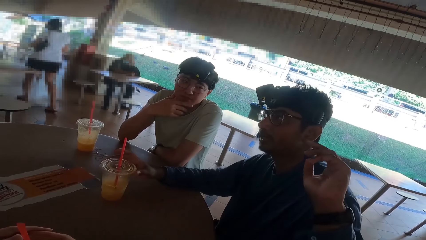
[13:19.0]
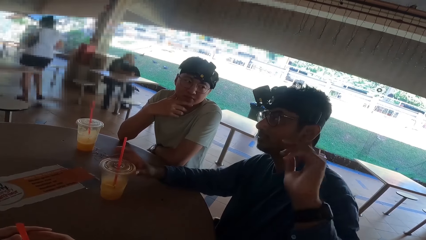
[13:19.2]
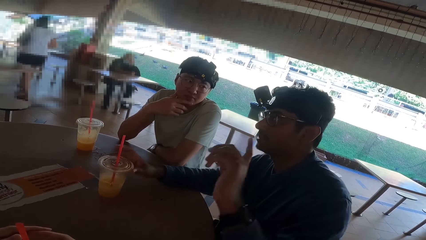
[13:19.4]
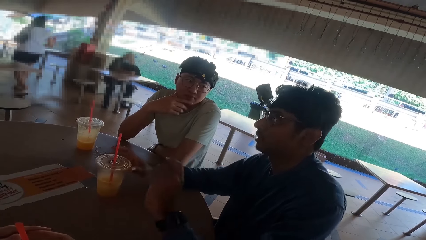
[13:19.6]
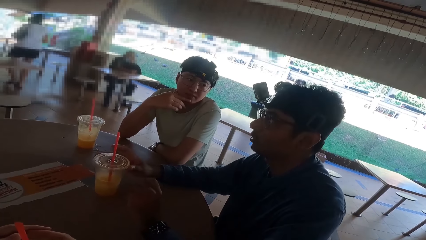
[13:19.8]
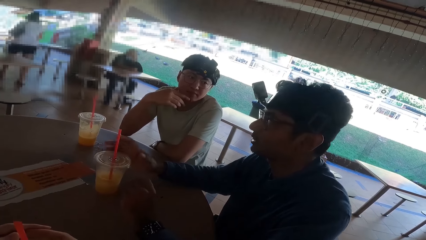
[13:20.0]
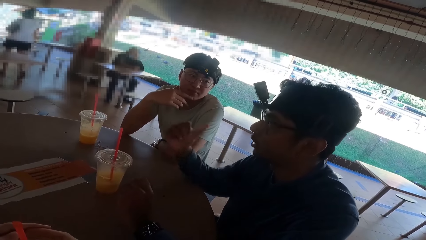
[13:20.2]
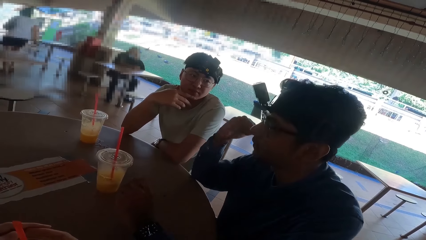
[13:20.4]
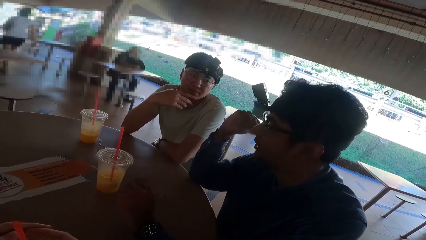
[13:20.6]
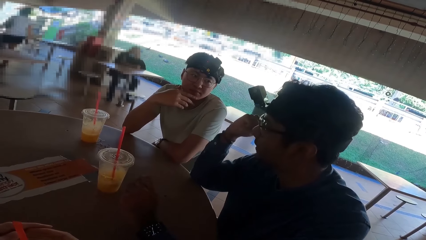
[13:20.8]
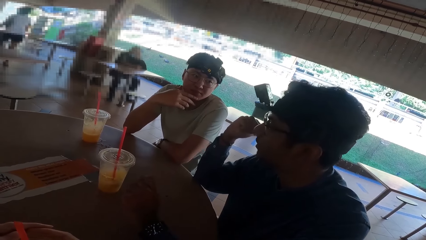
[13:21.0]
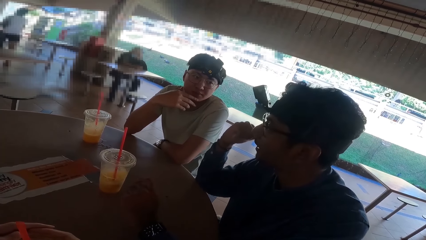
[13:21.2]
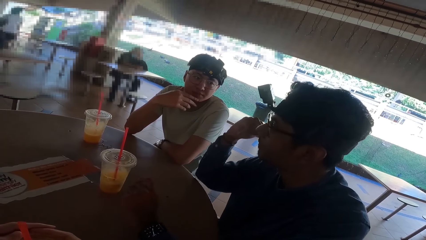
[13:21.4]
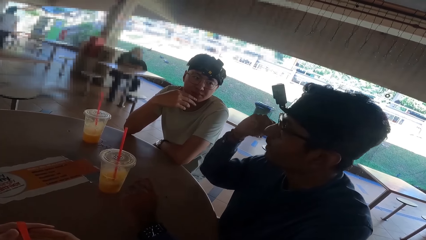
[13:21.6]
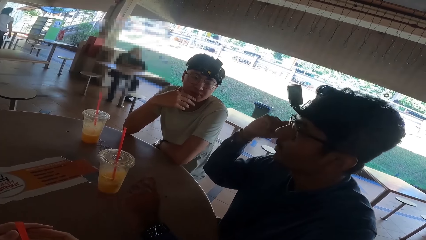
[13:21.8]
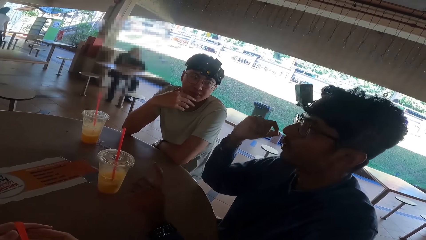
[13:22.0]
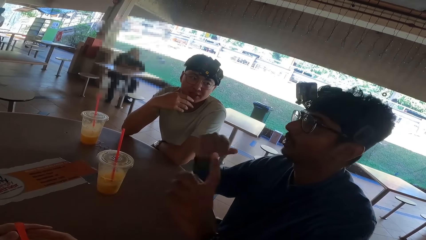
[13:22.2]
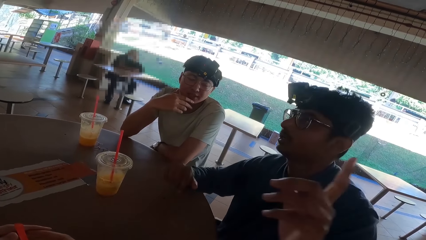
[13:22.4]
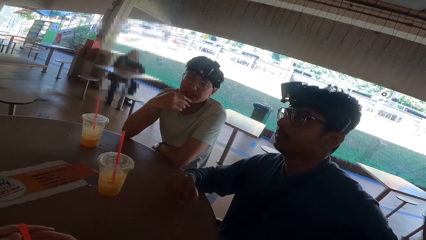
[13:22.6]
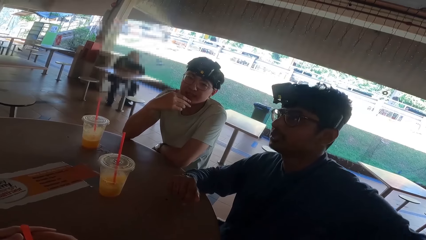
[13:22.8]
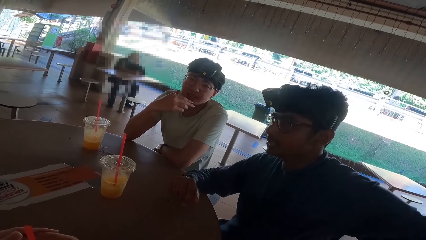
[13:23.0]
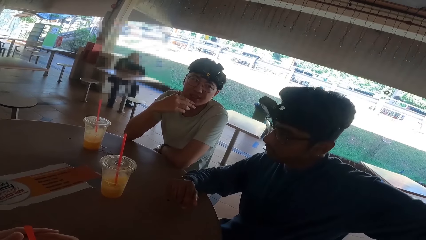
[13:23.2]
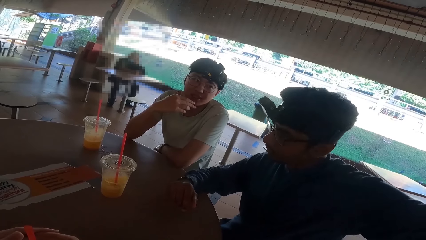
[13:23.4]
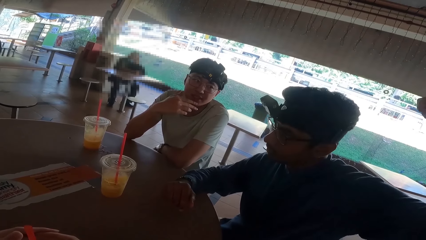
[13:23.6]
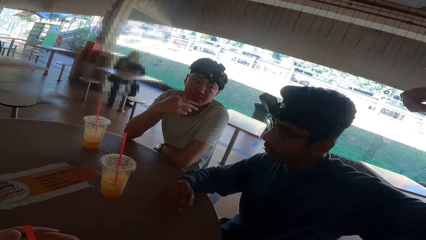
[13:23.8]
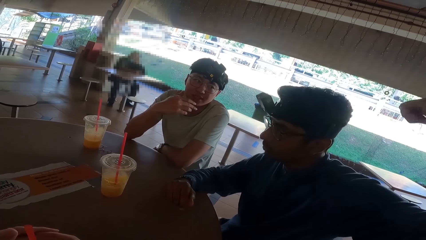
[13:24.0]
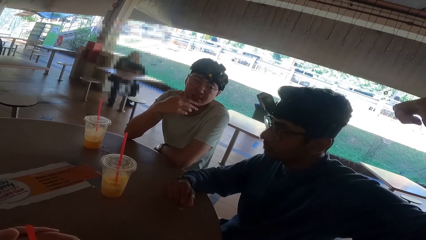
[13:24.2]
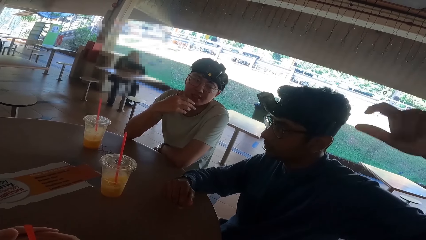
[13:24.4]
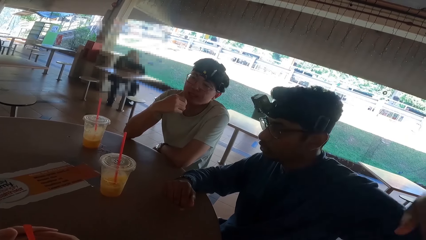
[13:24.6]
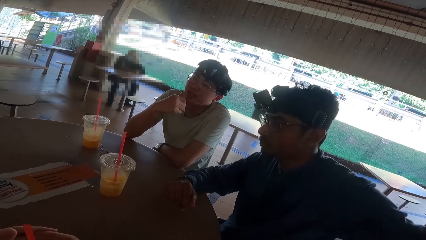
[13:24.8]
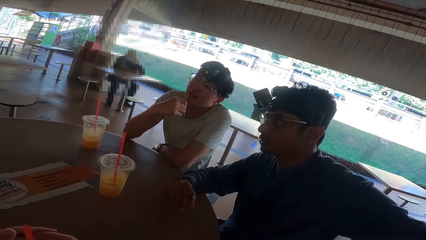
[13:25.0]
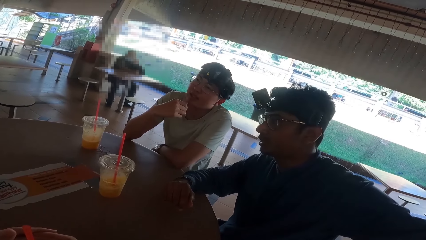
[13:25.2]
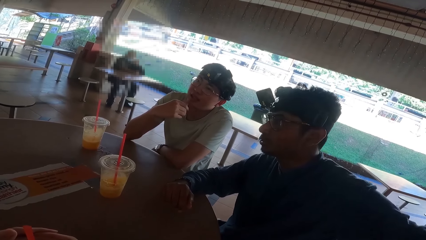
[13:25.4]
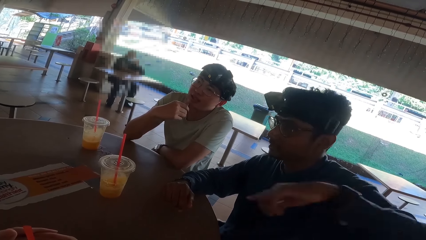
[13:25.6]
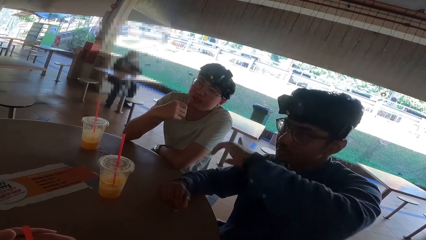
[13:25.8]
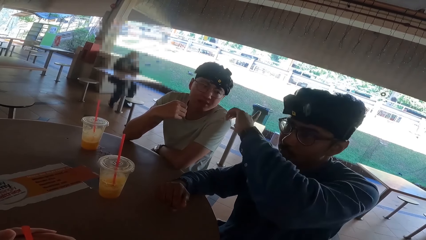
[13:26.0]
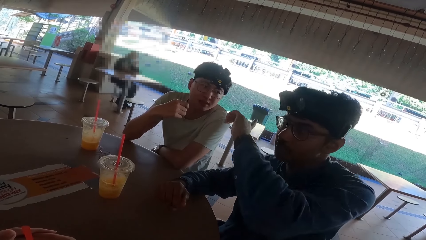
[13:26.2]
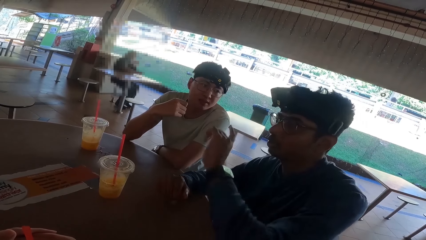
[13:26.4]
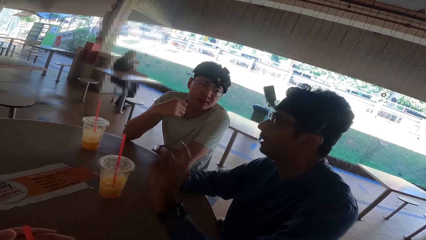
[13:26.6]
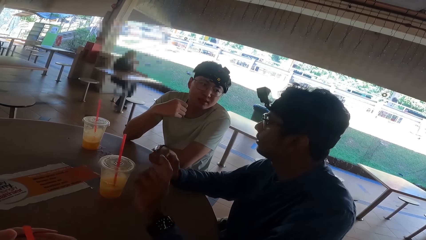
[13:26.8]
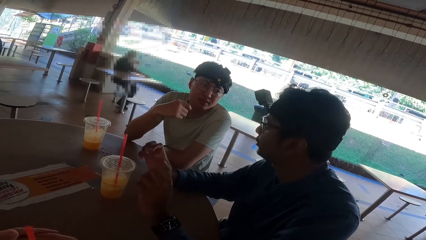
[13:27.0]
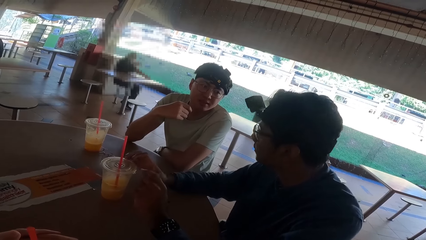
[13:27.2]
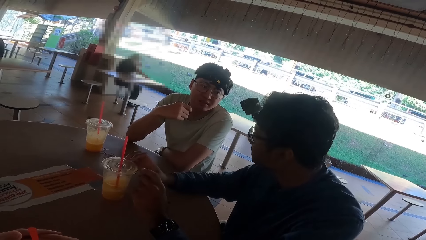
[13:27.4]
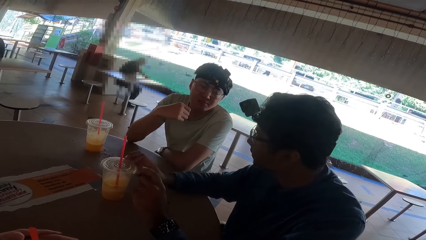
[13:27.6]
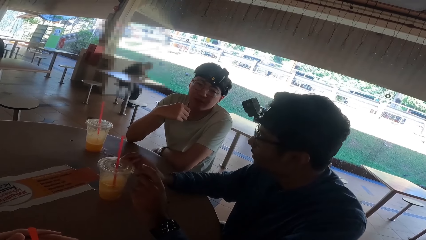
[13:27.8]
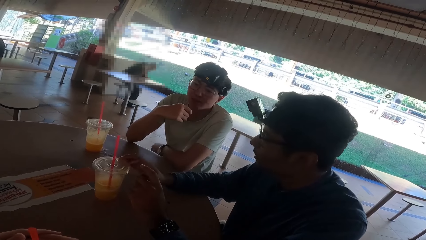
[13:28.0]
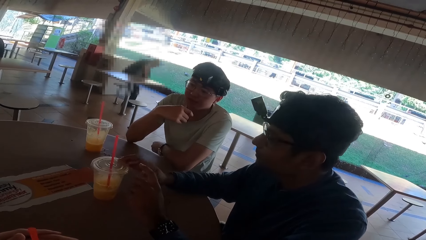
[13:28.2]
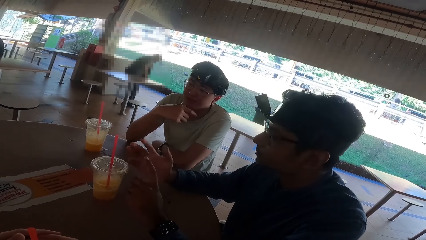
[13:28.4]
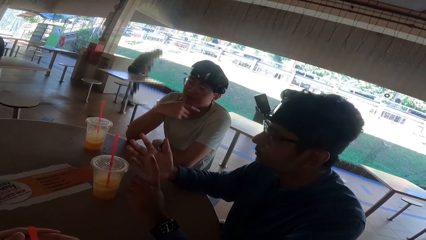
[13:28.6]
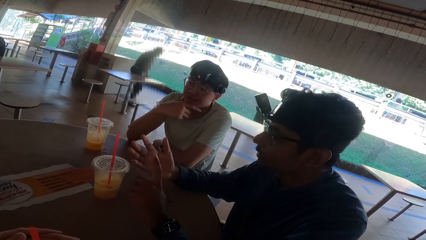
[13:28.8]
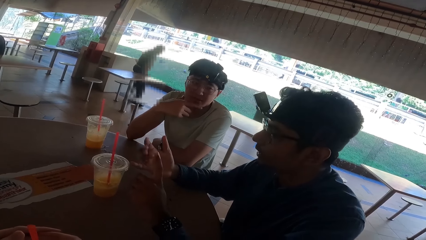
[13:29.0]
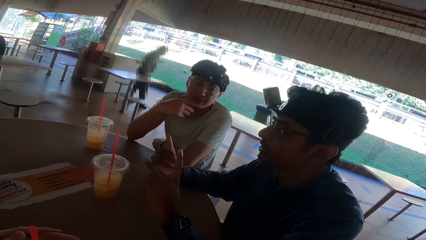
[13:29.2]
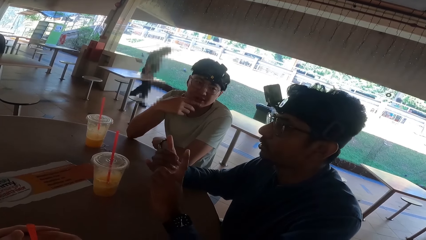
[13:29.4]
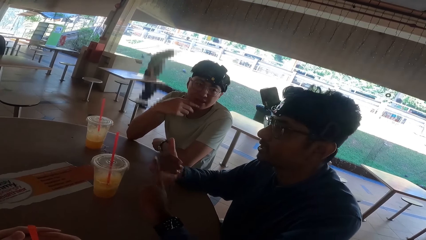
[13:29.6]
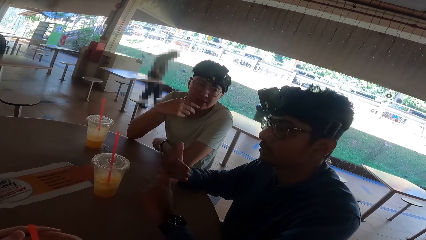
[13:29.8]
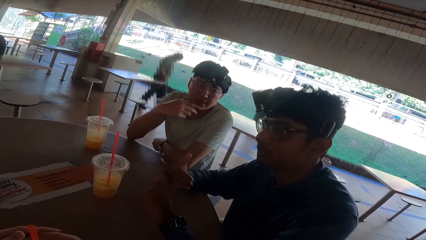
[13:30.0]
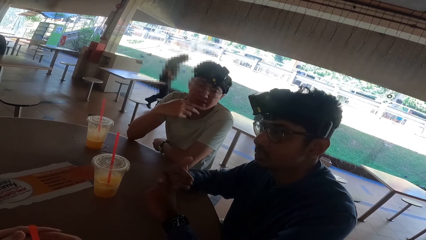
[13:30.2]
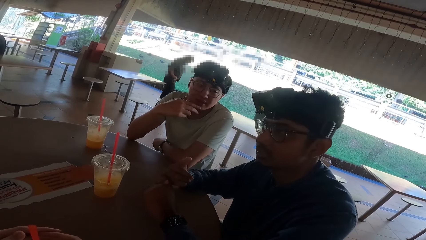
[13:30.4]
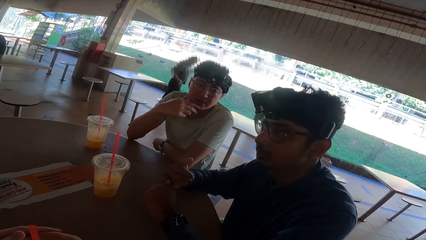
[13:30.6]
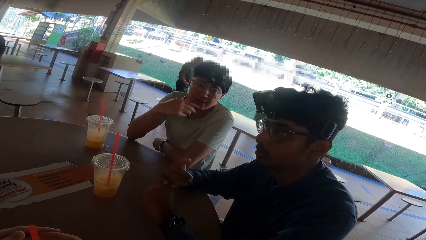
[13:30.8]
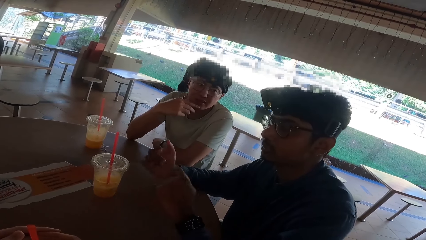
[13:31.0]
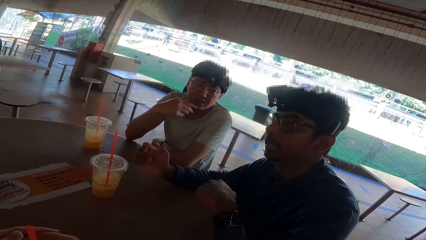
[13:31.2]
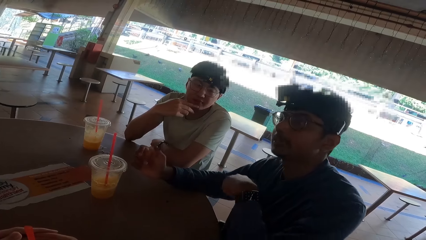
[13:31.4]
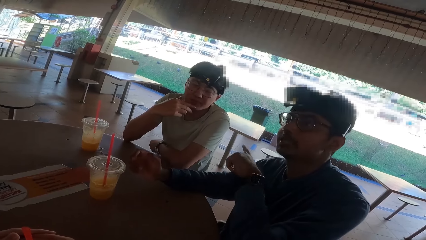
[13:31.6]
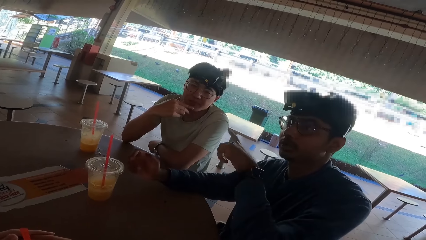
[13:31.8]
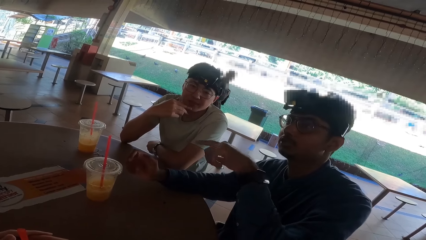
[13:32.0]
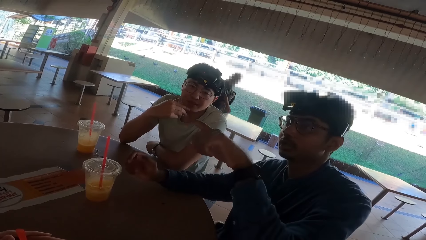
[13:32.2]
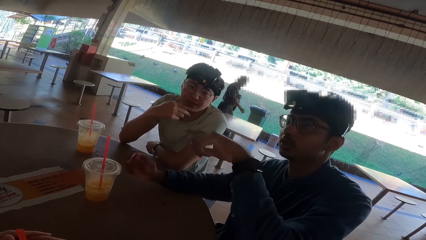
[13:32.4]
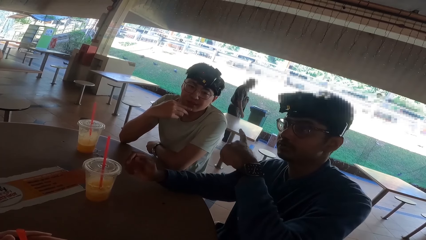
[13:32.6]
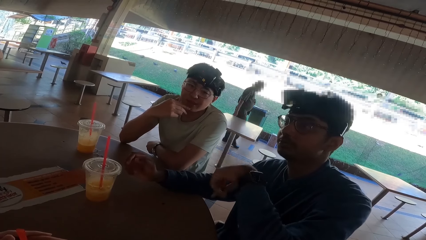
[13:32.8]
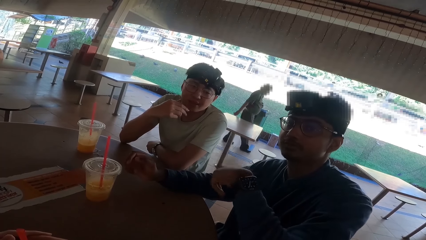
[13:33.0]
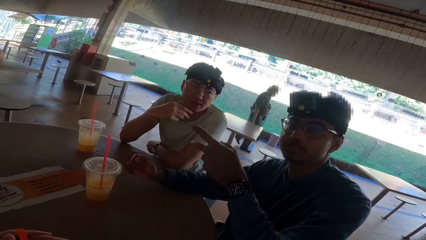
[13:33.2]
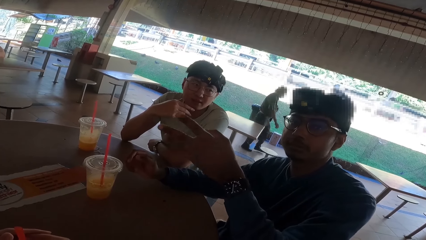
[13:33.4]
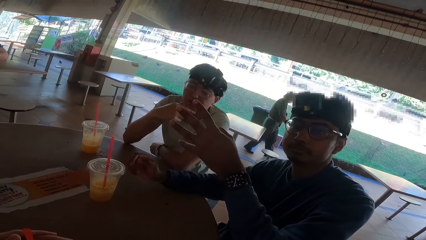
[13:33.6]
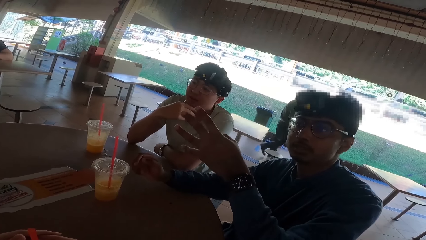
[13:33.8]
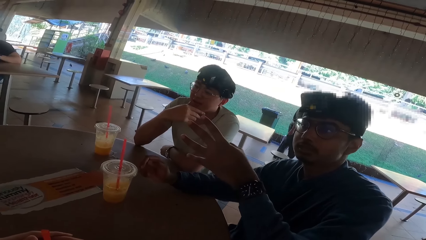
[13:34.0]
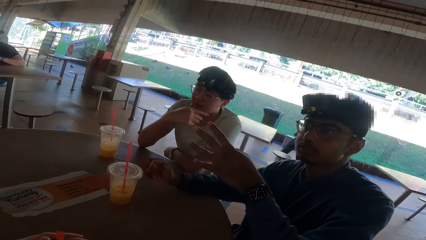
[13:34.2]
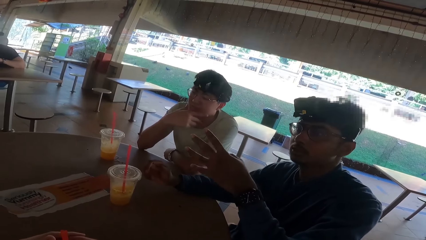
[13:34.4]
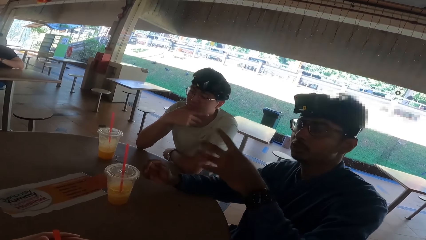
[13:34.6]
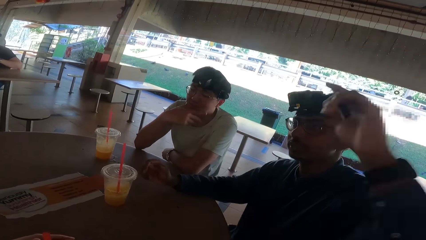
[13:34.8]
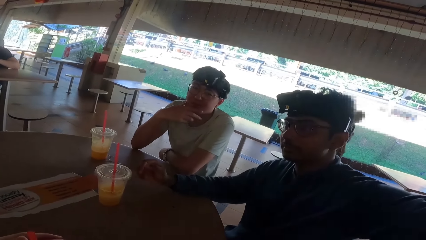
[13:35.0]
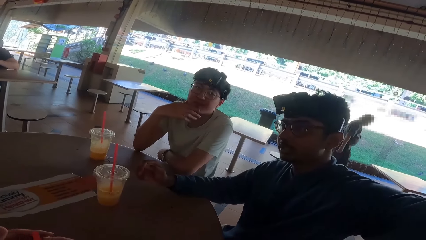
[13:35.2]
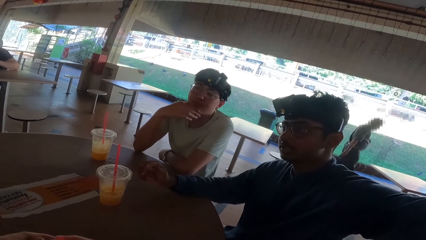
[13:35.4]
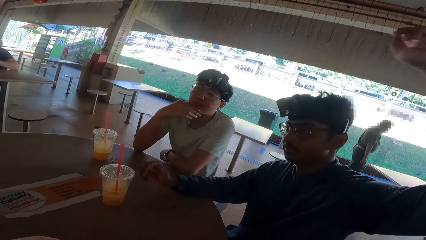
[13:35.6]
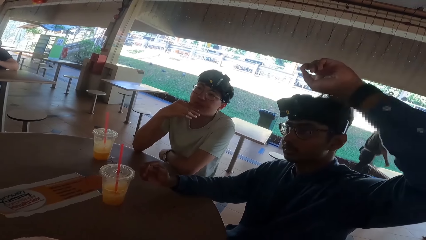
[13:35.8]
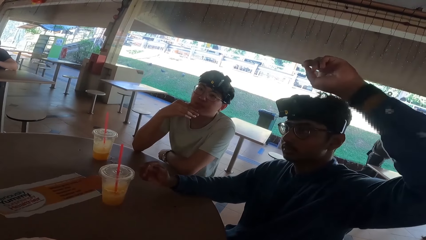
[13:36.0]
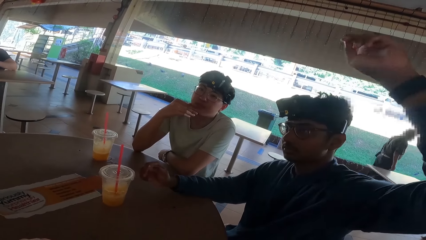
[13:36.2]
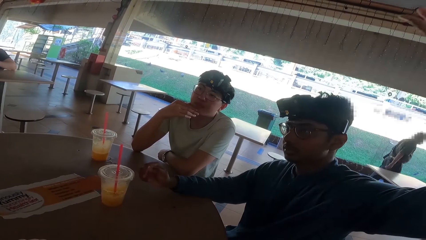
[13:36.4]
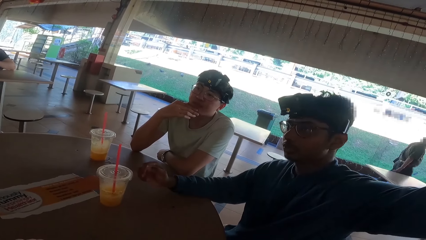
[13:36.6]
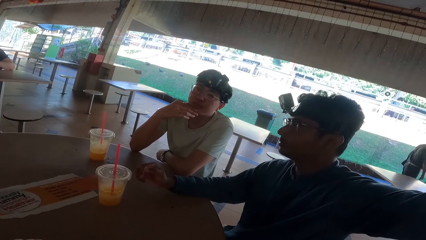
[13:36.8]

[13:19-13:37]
A man stands up. Another man talks using hands. The first man walks around. The other man talks using hands.
